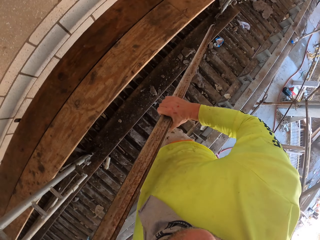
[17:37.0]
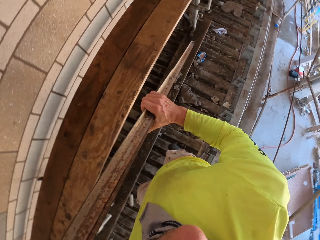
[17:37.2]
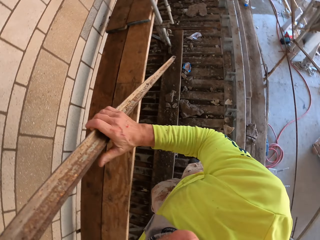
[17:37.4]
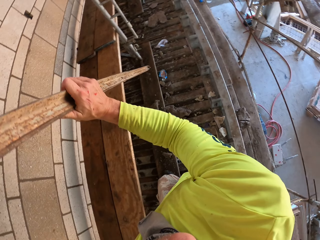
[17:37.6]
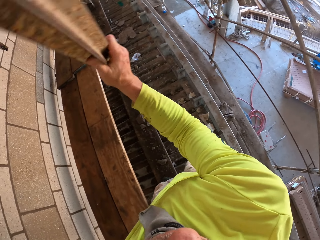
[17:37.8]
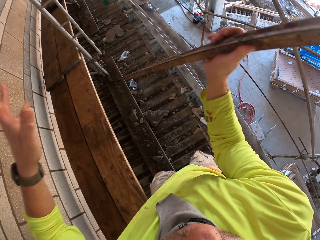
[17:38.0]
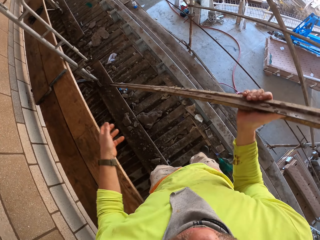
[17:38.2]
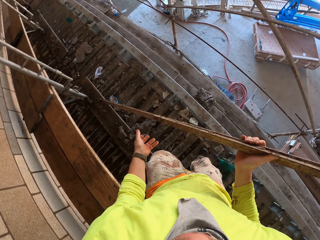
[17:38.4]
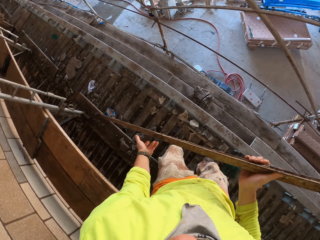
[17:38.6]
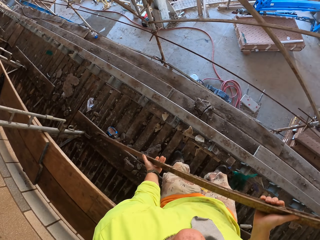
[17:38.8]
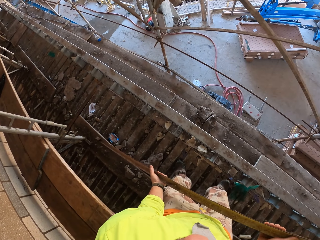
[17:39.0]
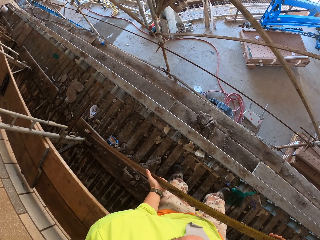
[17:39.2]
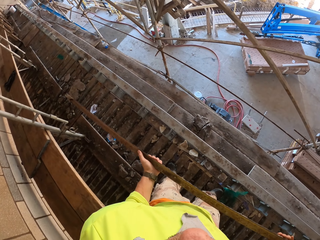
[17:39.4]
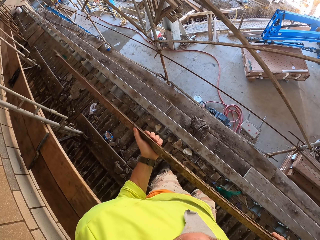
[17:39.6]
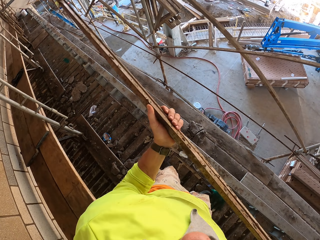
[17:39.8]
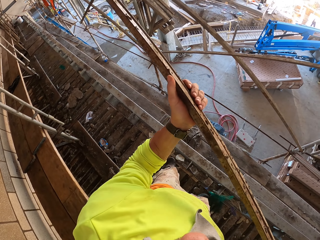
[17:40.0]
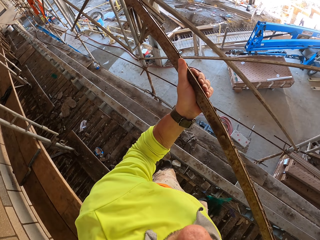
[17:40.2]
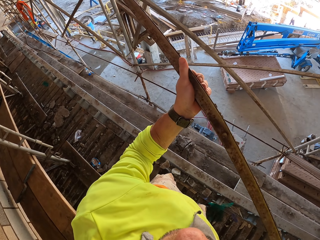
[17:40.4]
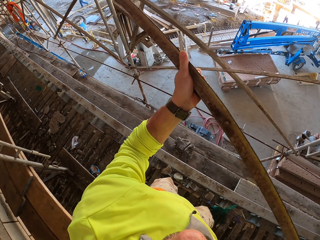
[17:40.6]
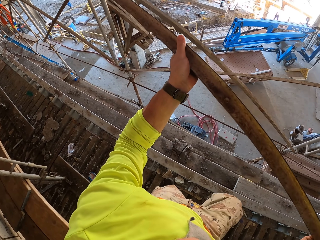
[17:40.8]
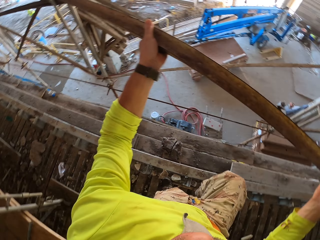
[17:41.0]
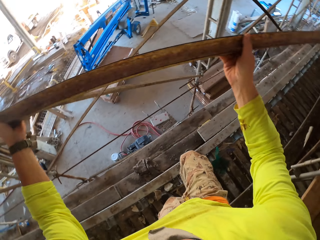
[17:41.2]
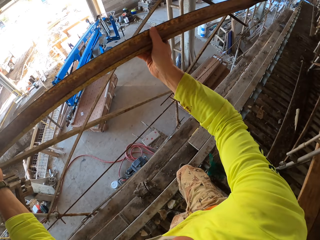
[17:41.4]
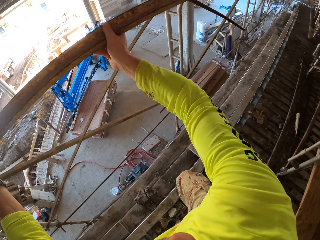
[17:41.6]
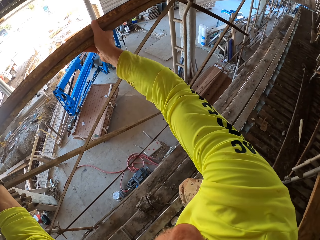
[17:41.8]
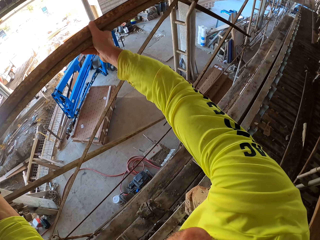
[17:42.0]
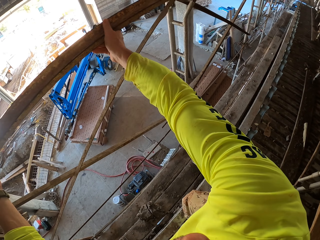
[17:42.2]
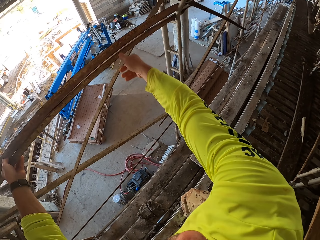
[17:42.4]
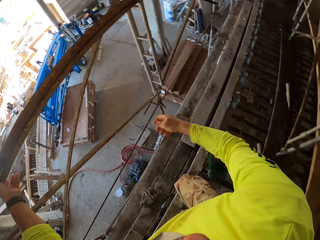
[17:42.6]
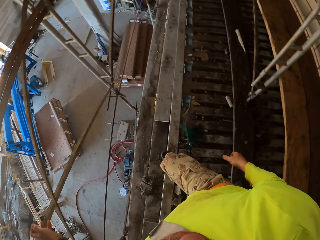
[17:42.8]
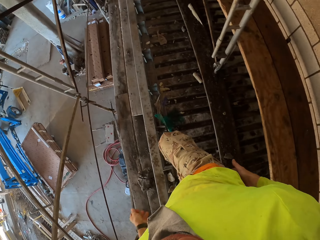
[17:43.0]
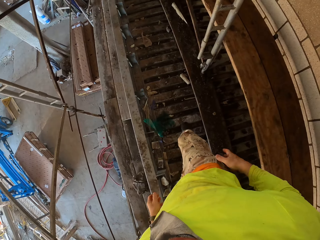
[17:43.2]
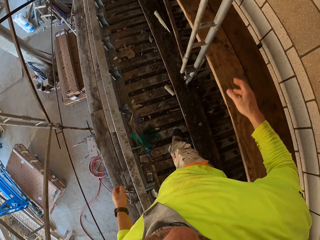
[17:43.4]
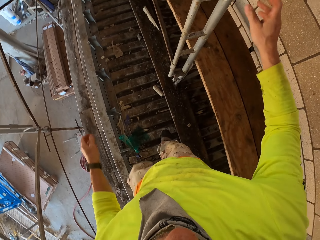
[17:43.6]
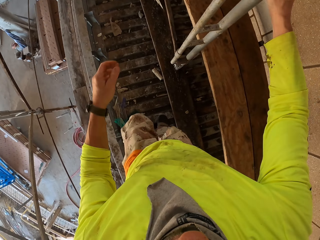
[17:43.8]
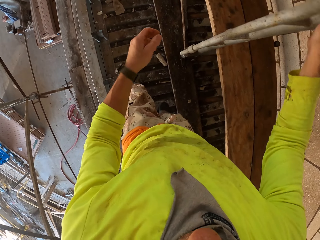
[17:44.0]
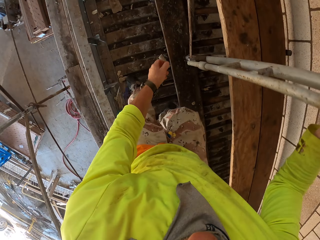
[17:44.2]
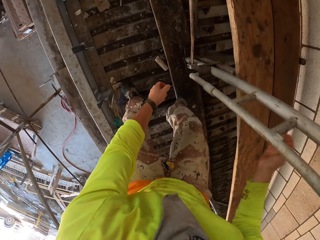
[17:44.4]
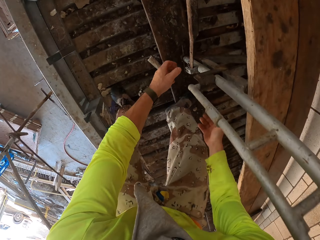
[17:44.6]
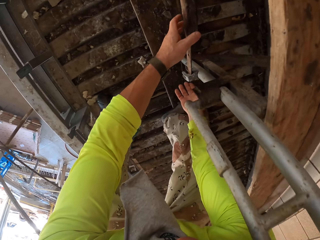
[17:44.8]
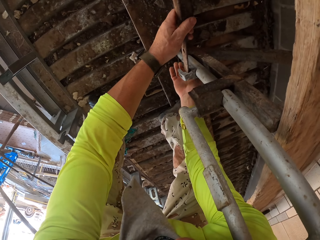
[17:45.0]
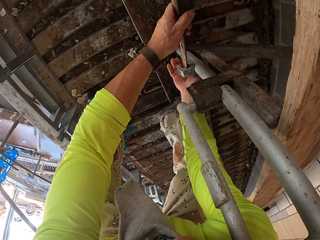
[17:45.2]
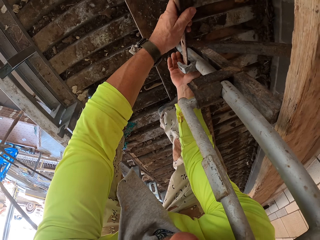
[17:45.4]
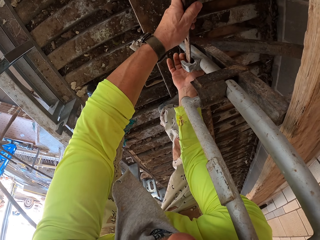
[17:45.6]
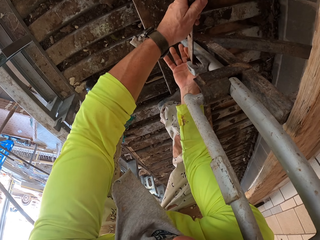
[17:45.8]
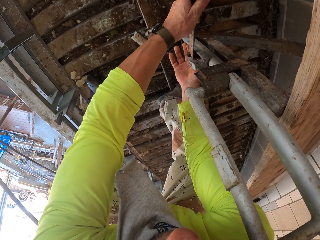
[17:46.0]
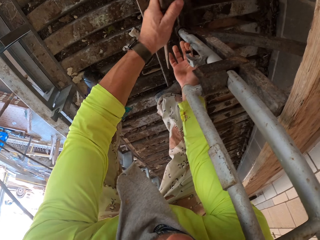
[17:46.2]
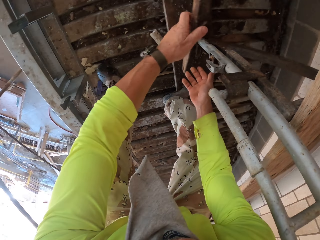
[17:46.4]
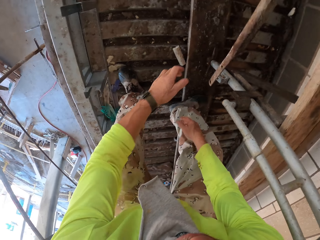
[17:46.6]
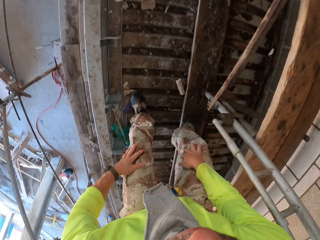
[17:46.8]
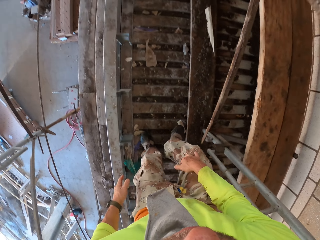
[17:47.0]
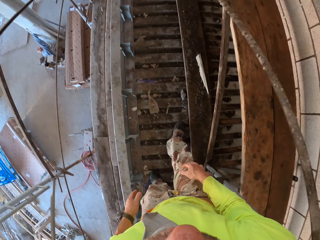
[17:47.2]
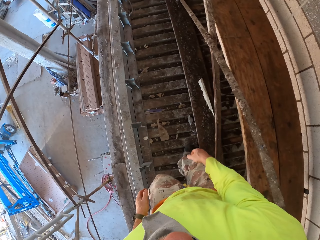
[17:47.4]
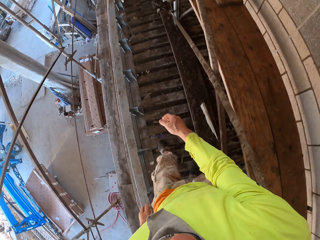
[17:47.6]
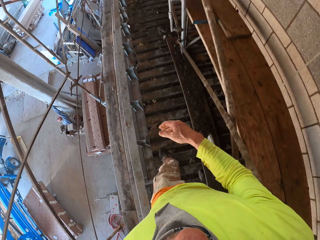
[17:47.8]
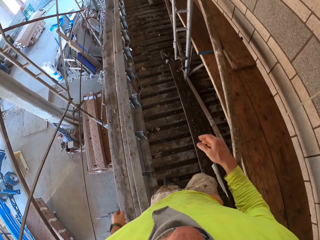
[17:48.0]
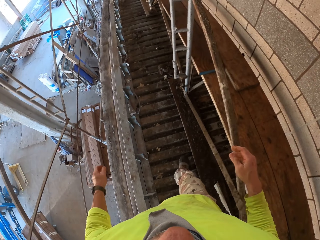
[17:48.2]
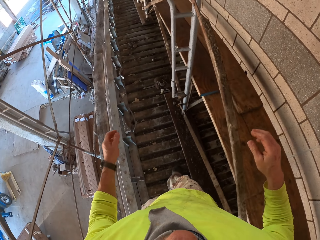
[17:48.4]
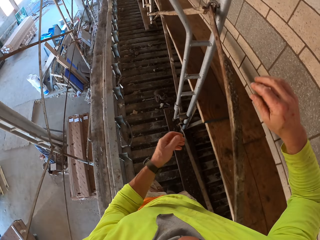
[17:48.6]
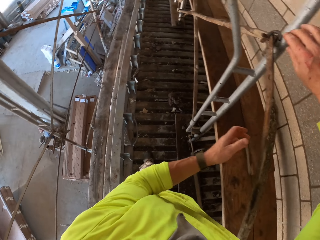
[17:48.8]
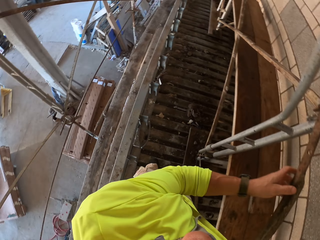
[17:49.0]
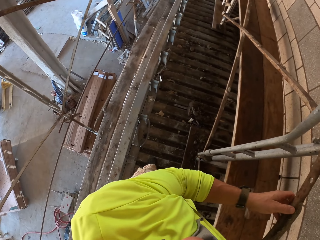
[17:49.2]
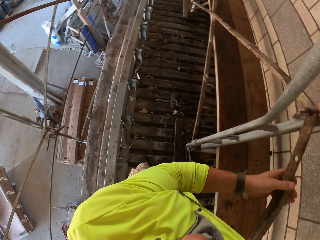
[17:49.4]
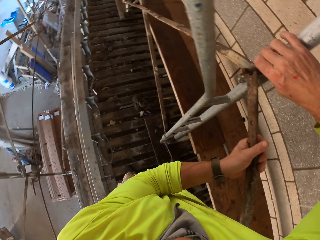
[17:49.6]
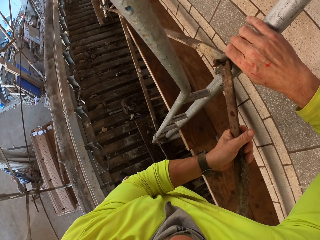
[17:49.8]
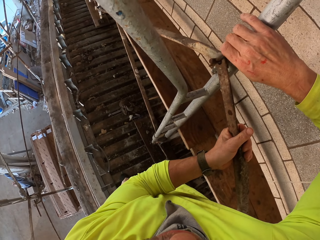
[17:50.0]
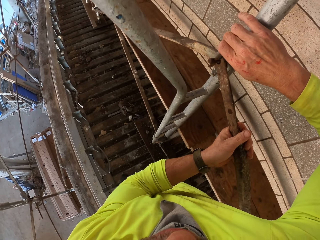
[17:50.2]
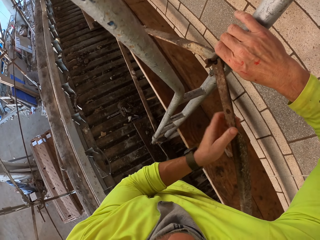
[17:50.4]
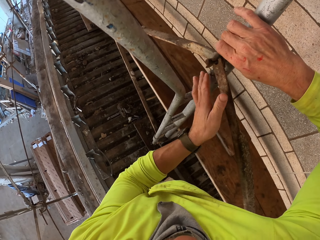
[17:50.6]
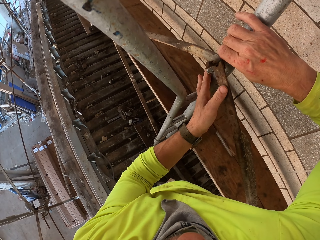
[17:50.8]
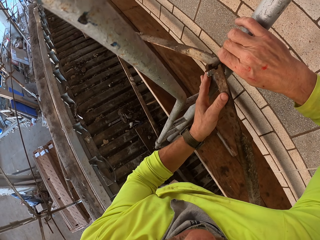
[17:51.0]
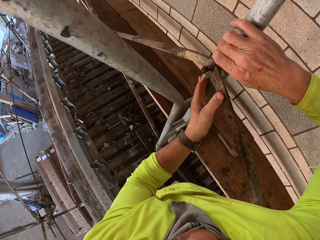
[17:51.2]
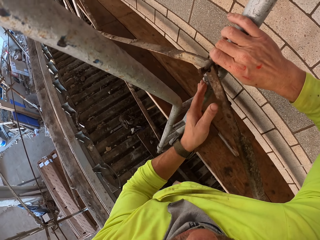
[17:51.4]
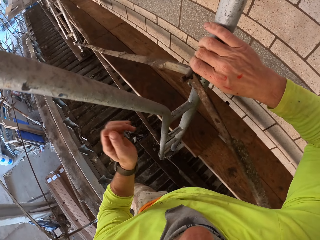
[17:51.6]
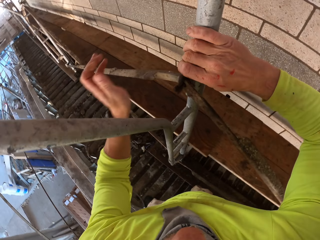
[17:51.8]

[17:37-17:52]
The camera wearer turns to the side. They lift the metal bar. They place the metal bar on a shelf. They turn around. They hold a metal stand. They bend down. They remove the metal bar. They walk around. They hold the metal stand. They remove the metal bar.

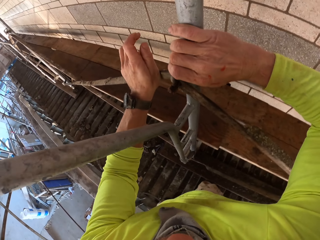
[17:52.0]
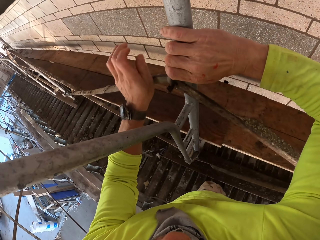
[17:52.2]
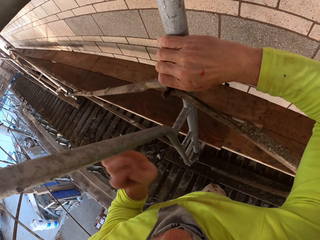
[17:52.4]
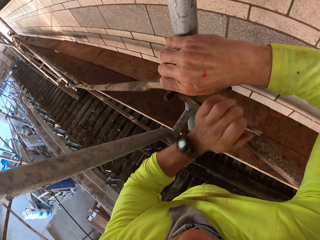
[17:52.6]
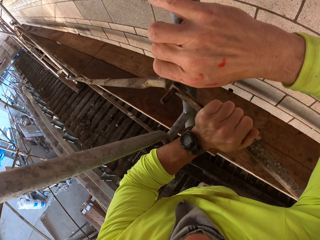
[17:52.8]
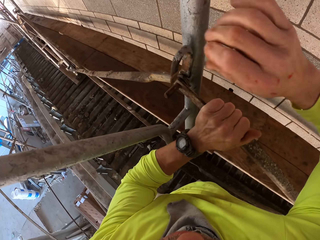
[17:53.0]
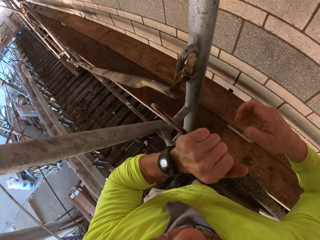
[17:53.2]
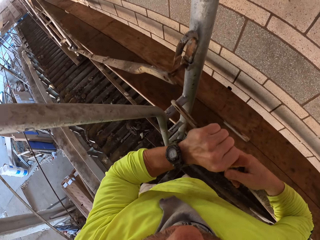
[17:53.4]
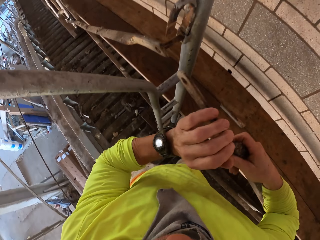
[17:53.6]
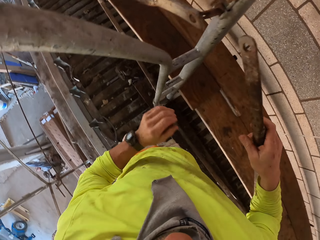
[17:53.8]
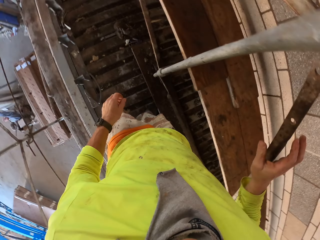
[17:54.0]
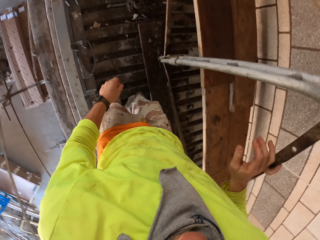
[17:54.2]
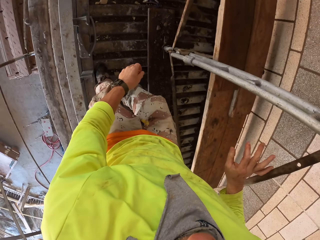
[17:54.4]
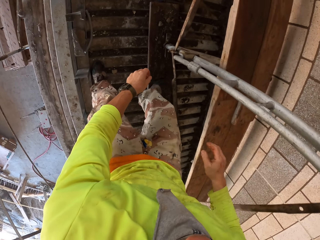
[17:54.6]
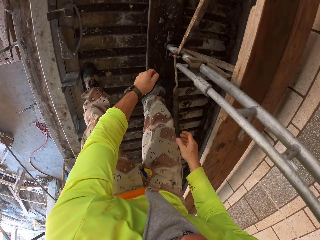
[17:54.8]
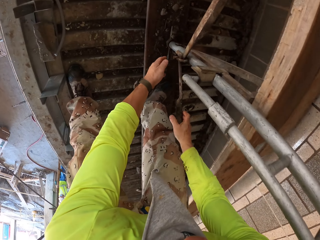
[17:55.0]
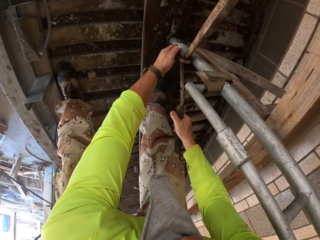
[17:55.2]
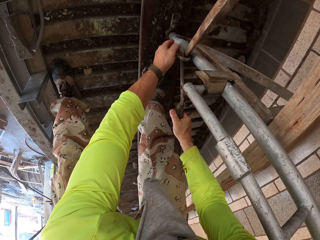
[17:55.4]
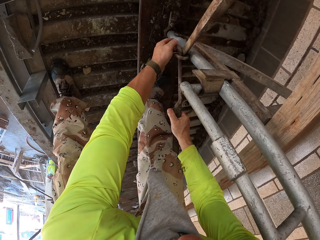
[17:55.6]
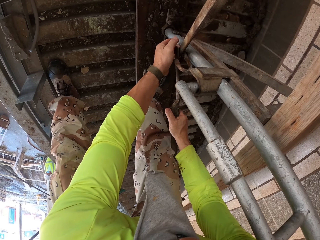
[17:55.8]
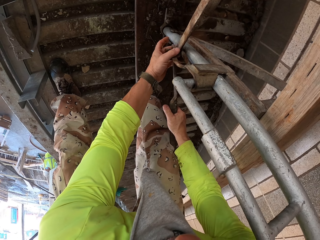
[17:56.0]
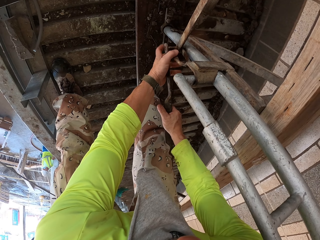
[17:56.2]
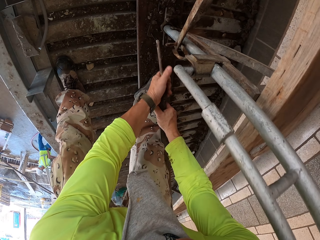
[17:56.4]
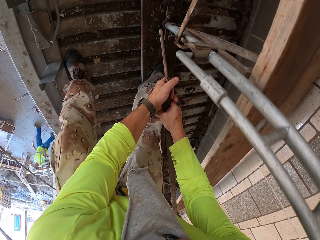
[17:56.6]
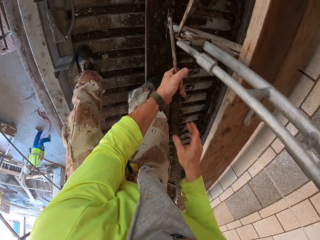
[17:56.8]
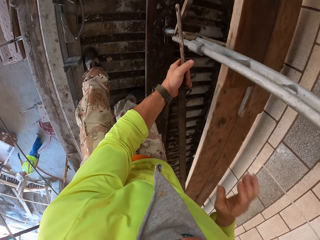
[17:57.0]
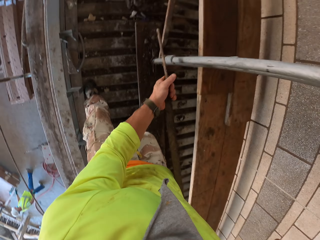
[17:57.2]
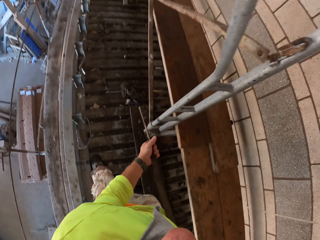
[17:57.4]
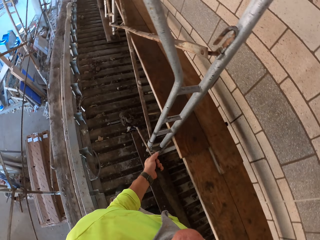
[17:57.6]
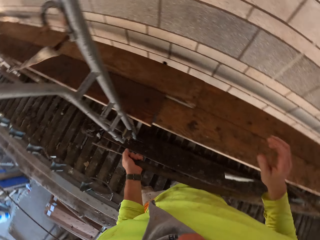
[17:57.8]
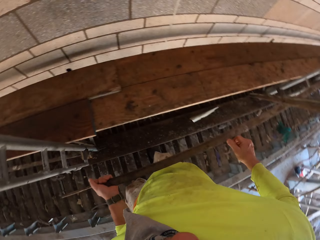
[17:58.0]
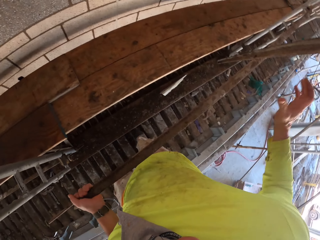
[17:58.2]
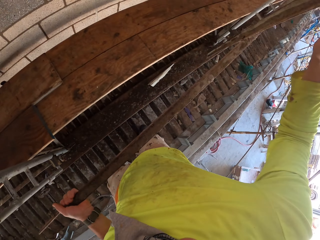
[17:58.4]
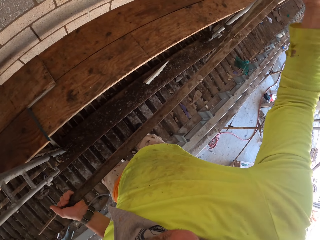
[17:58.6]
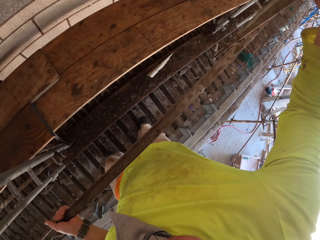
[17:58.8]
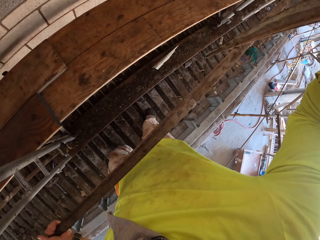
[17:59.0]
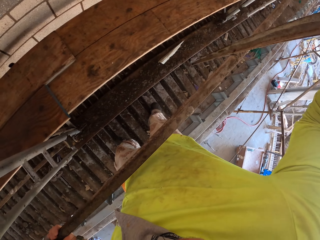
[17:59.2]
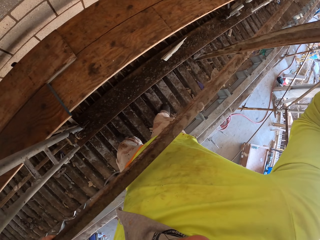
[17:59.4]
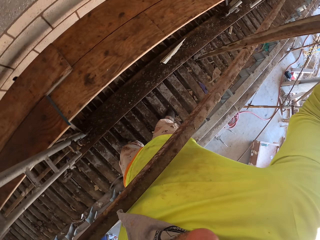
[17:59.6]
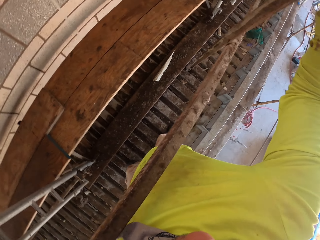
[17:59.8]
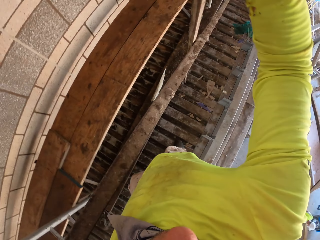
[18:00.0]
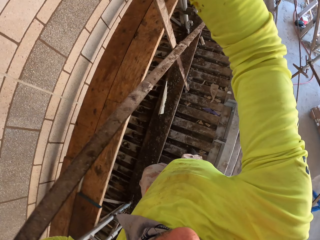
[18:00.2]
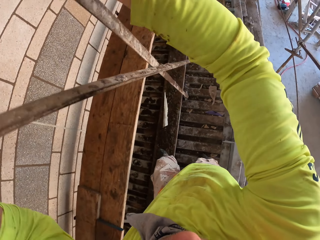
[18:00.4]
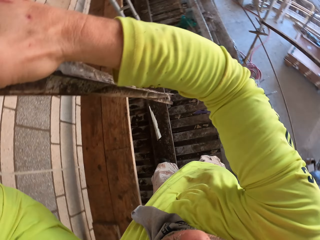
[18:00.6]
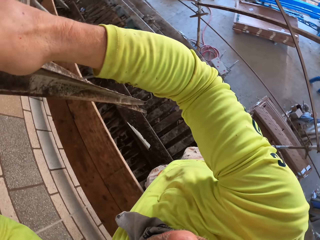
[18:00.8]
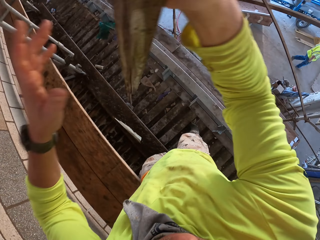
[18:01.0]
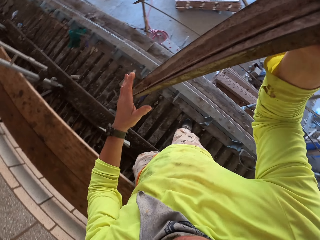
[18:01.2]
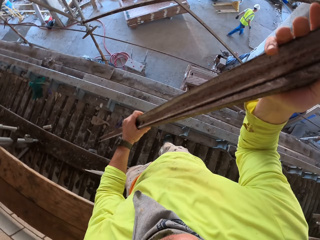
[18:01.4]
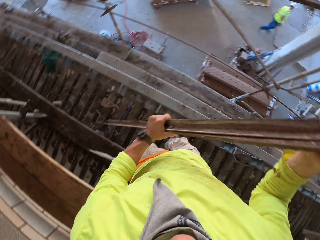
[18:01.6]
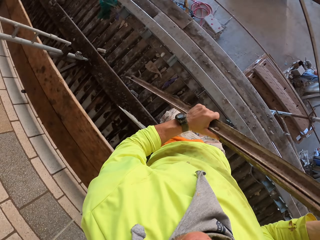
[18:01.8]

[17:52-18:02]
The camera wearer removes a metal stand. They bend down. They remove the metal stand. They turn to the side. They hold the metal stand.
